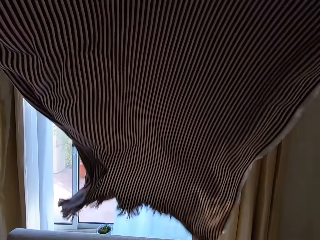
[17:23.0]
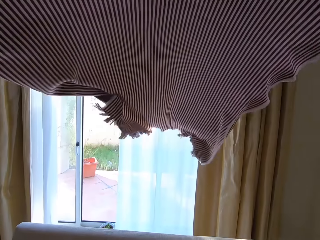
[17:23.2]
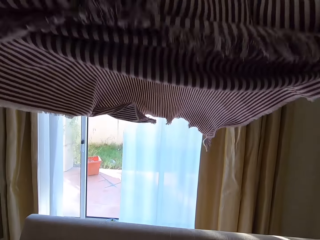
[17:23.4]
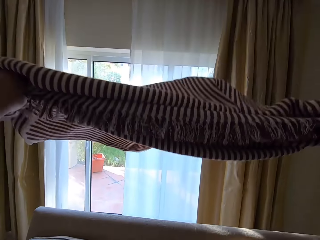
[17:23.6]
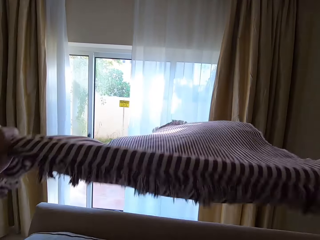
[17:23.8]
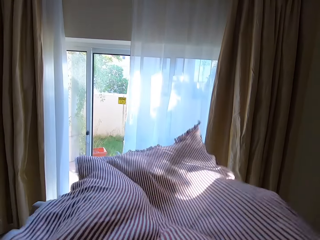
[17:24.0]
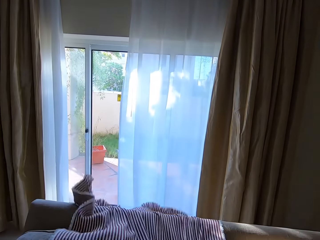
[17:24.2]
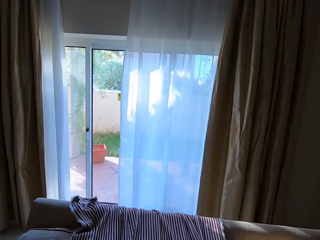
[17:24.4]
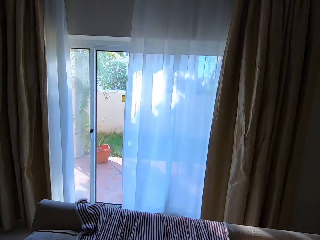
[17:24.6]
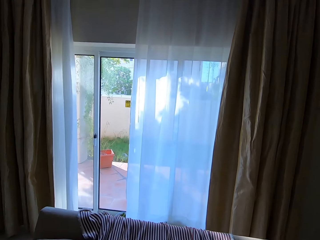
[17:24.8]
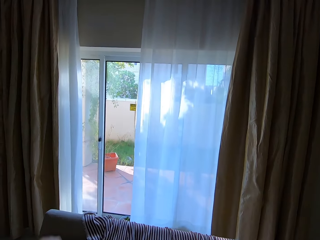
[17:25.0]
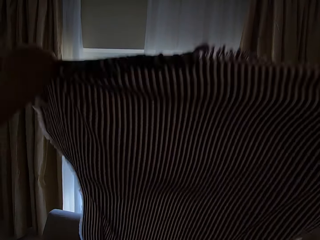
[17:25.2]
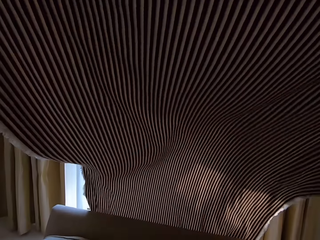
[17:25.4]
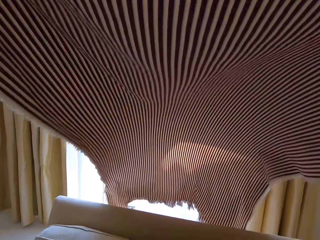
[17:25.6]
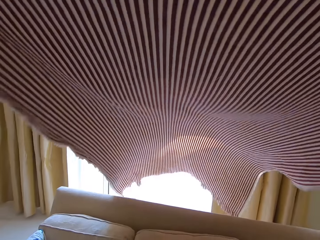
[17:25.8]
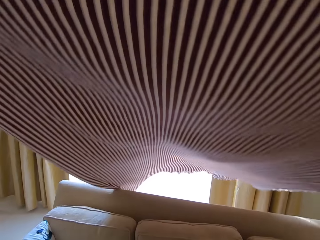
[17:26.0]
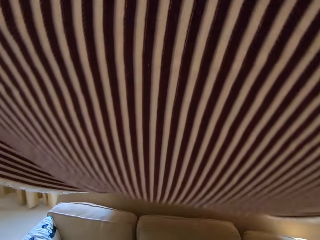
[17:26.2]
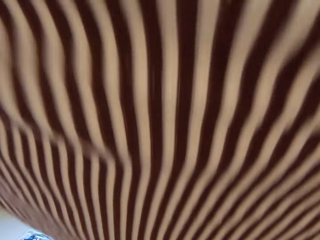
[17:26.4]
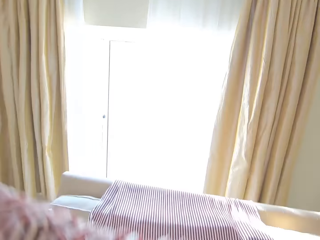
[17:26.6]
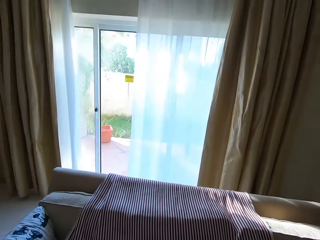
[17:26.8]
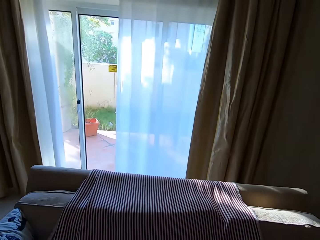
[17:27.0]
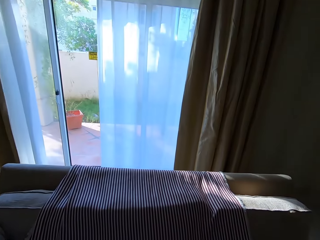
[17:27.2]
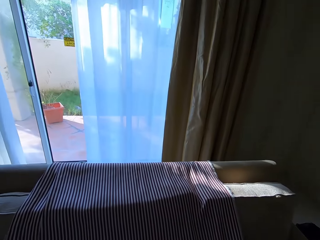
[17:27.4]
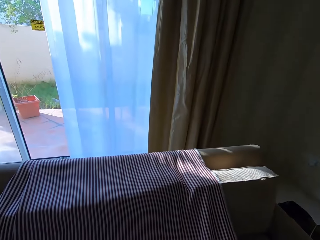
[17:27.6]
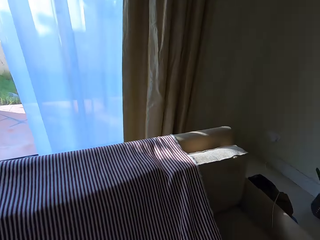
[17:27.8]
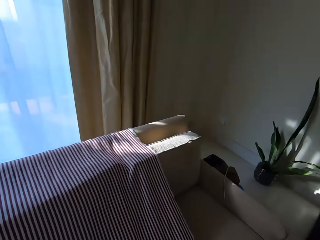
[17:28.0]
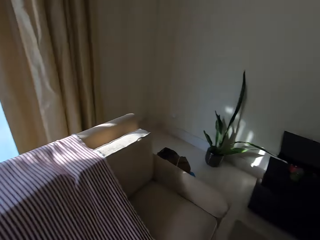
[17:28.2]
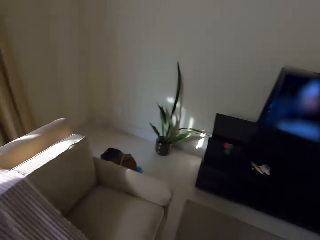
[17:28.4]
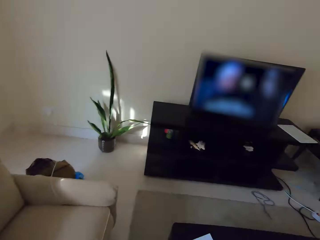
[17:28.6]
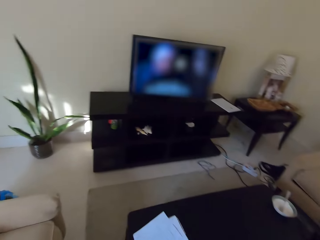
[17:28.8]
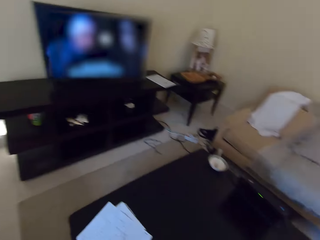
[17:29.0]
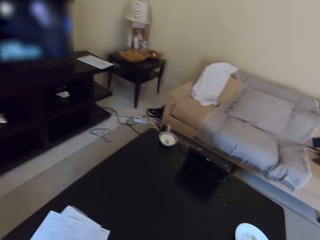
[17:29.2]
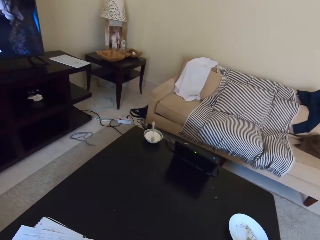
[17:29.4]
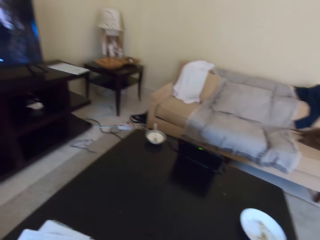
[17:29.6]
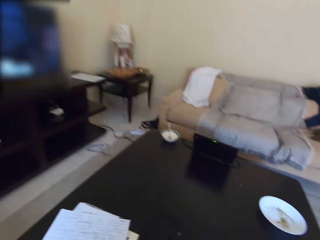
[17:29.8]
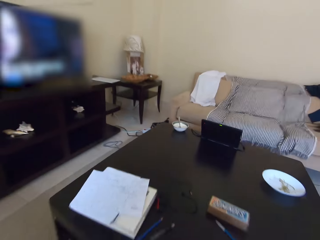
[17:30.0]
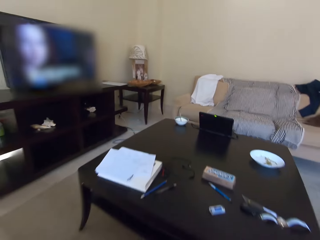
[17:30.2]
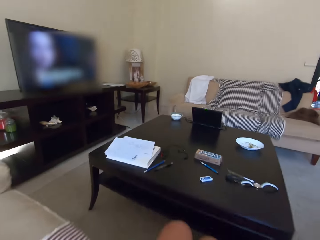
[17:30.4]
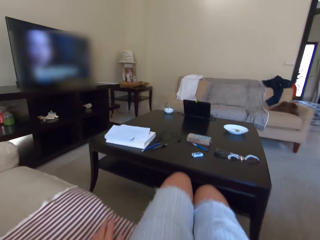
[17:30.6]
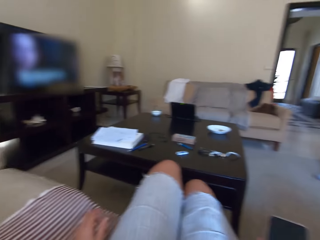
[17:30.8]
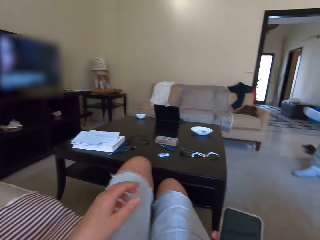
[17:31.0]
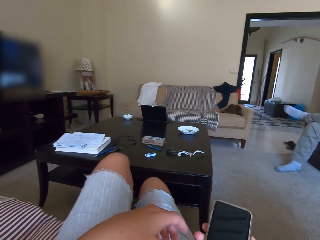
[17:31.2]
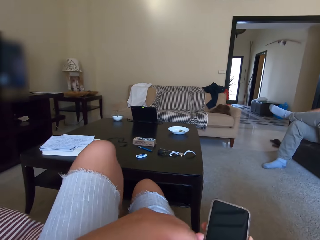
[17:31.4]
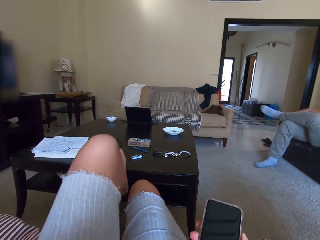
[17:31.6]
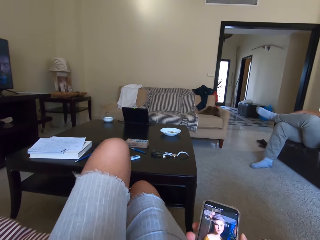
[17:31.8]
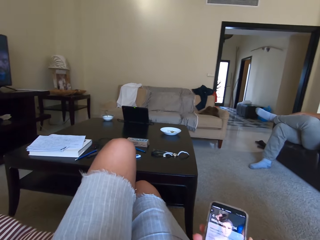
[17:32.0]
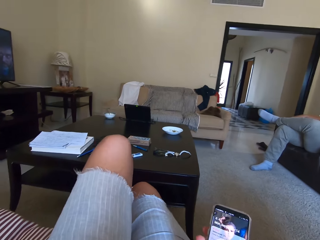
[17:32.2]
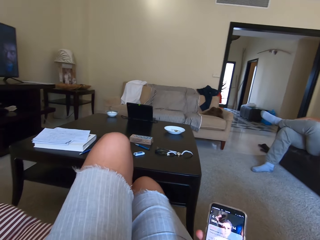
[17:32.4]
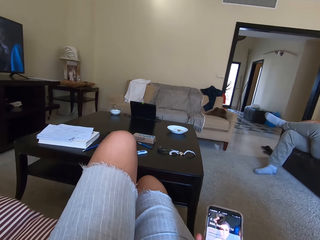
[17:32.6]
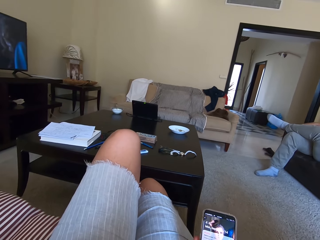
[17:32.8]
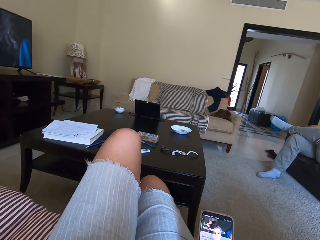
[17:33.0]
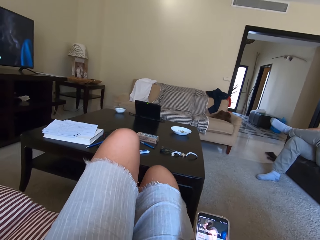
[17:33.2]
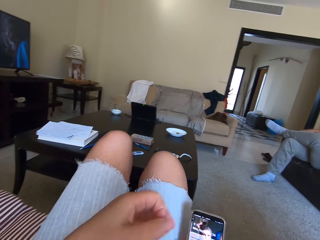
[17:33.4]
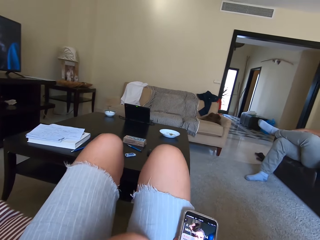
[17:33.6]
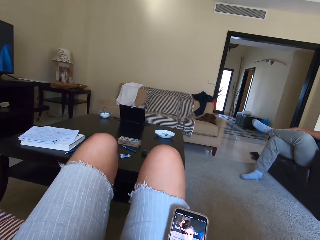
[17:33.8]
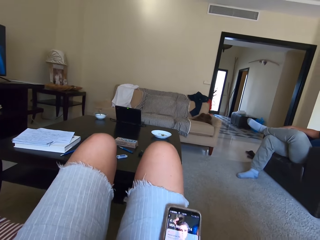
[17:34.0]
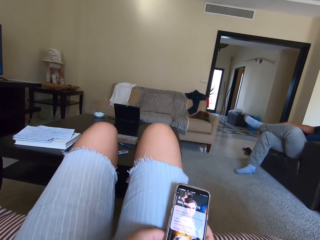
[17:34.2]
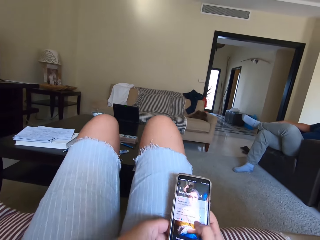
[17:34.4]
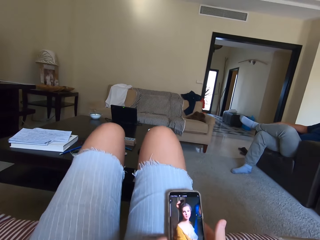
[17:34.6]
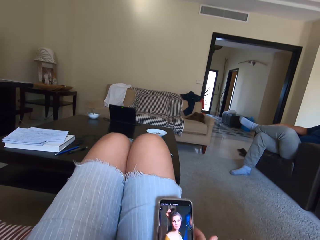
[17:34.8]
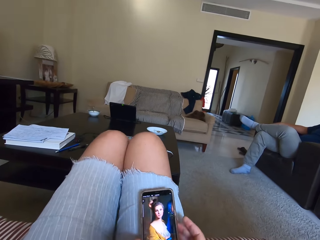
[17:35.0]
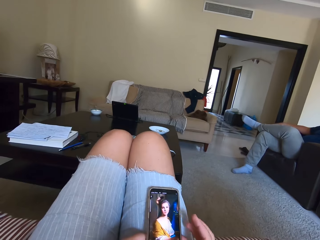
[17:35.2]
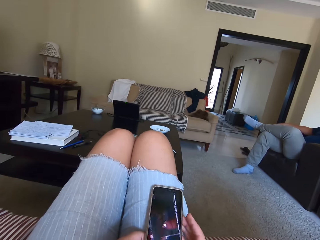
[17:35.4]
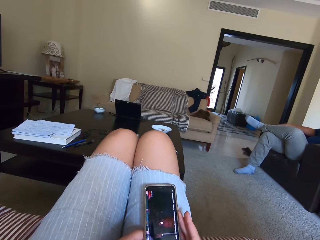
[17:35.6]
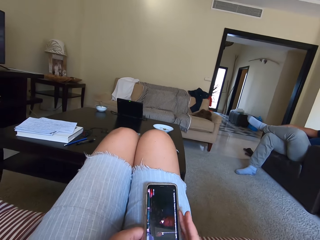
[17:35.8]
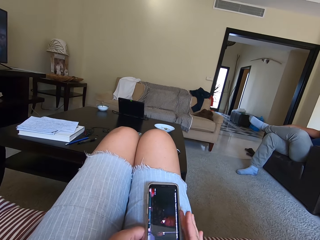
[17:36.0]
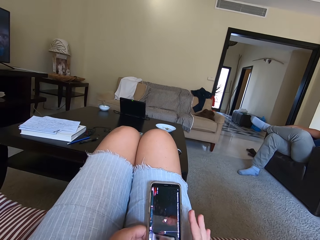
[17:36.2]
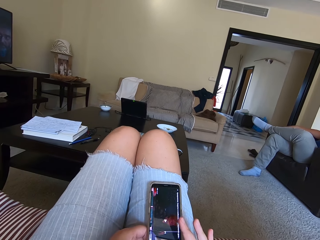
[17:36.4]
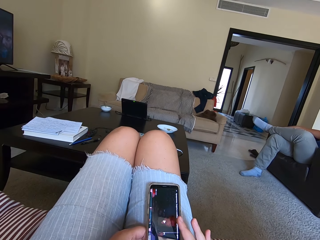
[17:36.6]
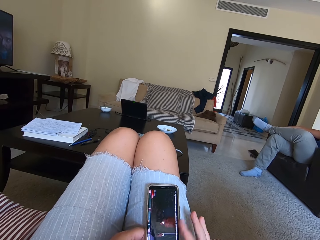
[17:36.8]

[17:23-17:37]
The camera wearer sits on the couch. They scroll on a phone.

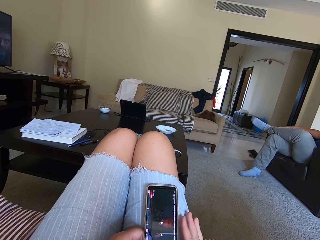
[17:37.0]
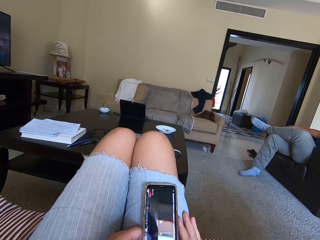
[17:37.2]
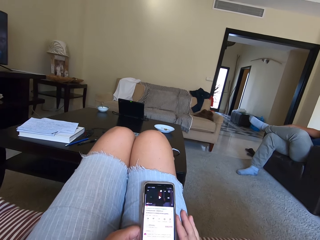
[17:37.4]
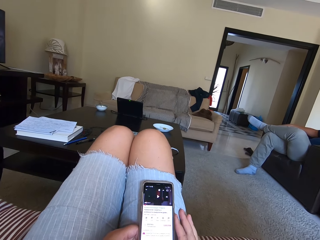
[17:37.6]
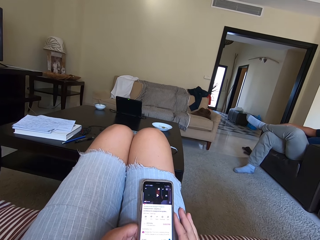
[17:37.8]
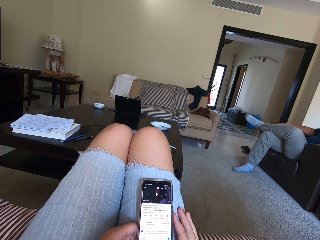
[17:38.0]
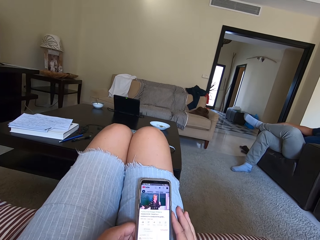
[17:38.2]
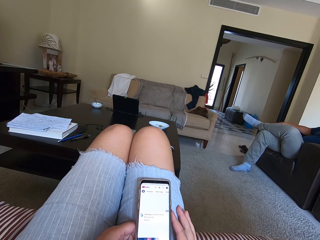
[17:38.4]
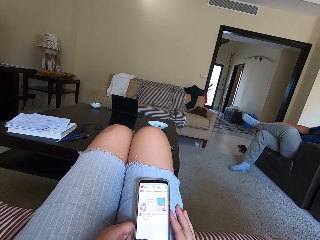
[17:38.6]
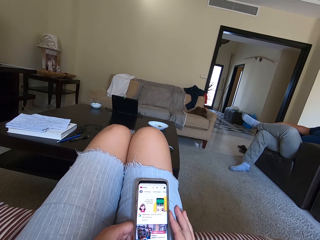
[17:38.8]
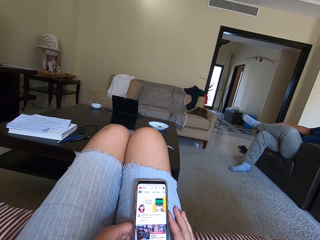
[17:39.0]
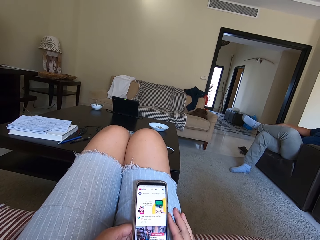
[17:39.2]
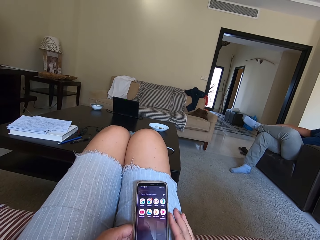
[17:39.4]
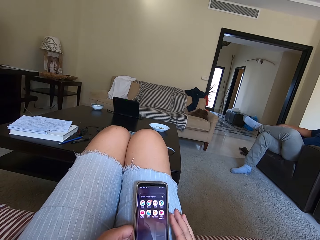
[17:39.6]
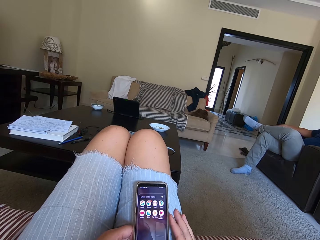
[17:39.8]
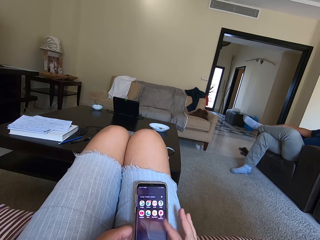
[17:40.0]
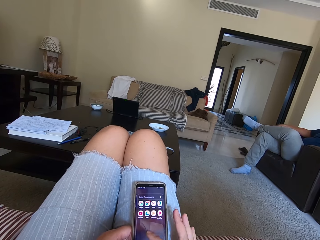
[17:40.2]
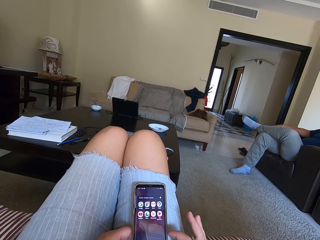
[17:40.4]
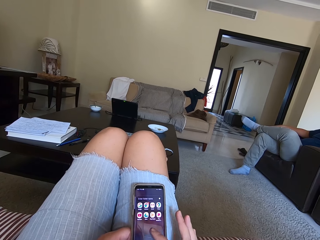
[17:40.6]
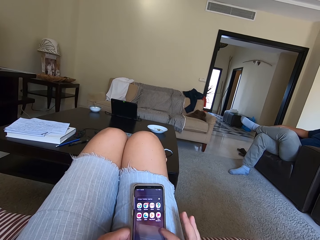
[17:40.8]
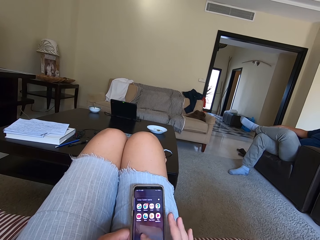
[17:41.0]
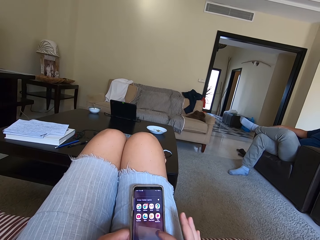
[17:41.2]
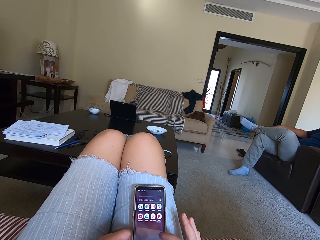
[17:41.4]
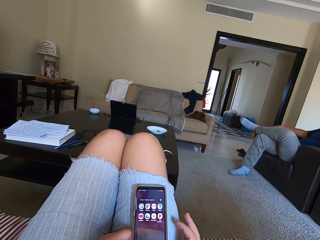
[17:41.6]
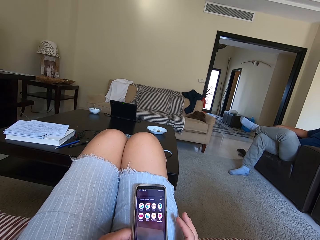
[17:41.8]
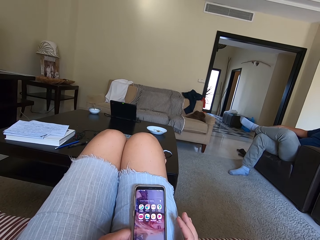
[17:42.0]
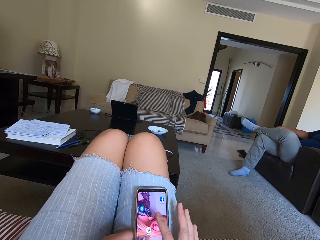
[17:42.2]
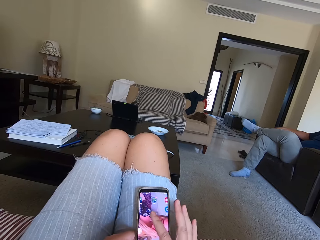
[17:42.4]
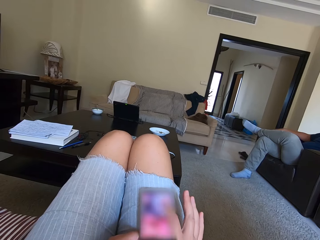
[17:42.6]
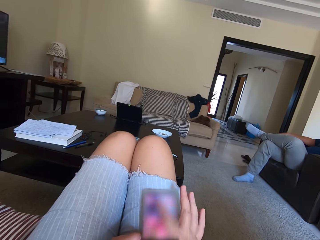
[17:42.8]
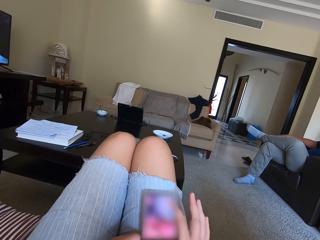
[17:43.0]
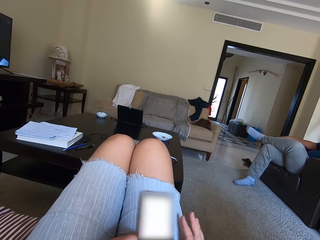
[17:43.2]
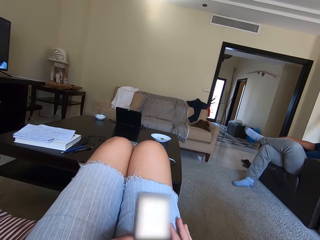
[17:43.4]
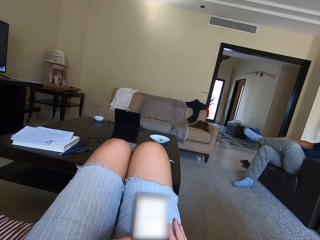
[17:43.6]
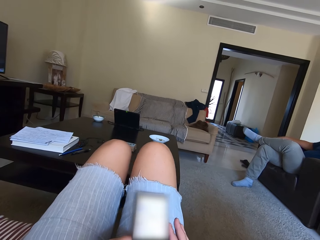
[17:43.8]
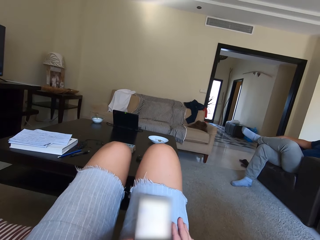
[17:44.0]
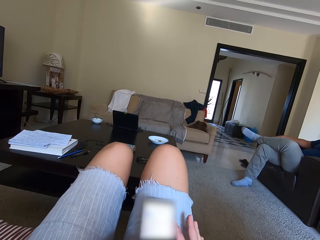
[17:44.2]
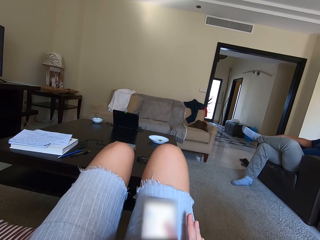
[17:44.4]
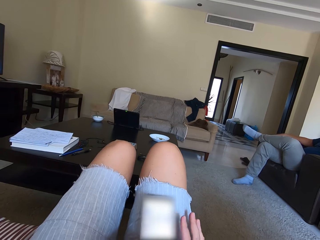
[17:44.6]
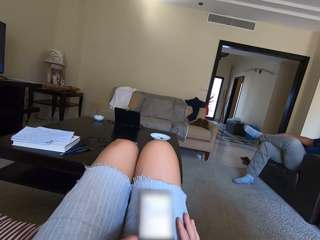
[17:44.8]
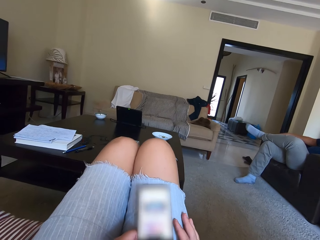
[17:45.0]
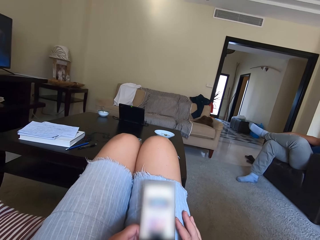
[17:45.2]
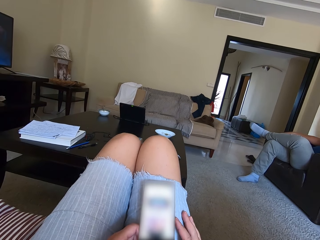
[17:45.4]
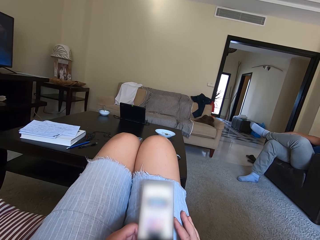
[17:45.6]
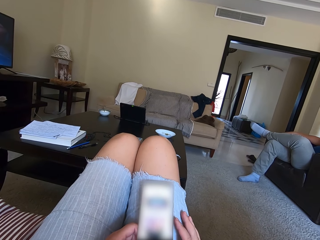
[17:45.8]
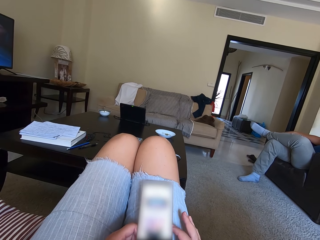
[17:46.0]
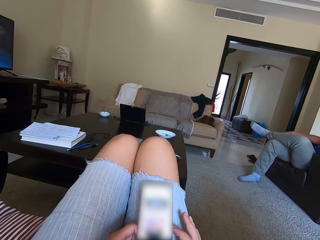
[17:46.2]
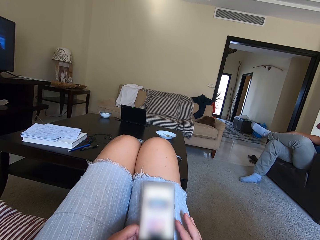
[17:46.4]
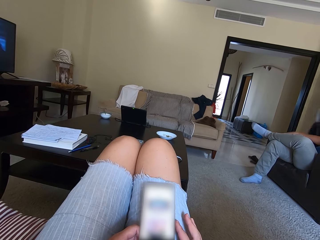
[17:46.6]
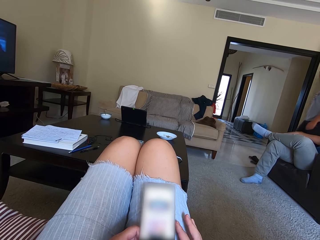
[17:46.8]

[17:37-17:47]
The camera wearer scrolls the phone.
